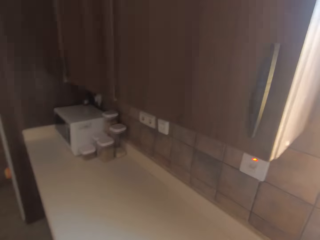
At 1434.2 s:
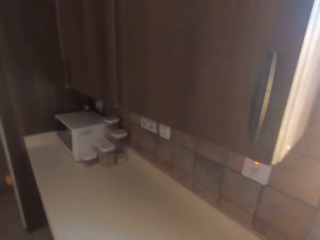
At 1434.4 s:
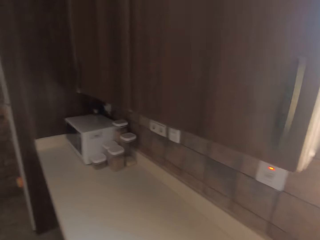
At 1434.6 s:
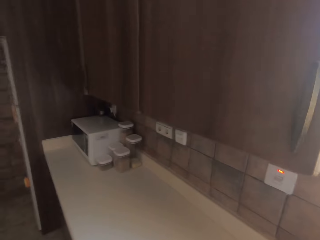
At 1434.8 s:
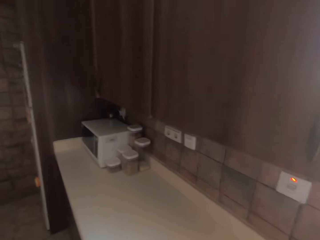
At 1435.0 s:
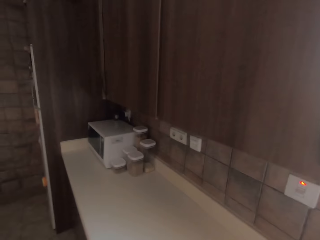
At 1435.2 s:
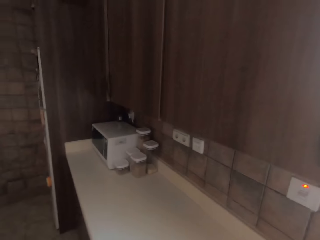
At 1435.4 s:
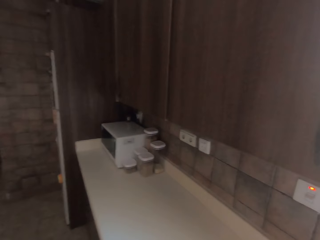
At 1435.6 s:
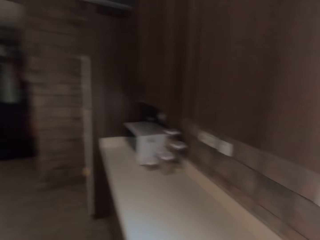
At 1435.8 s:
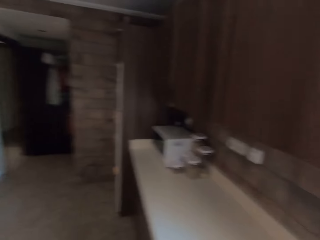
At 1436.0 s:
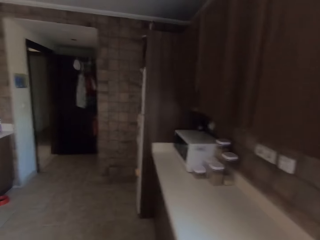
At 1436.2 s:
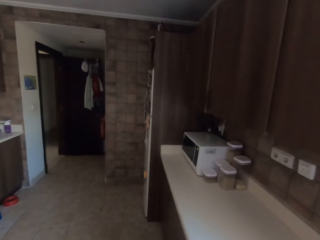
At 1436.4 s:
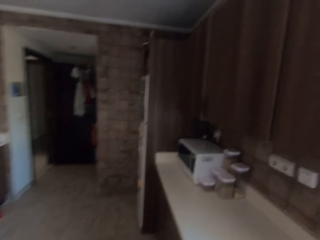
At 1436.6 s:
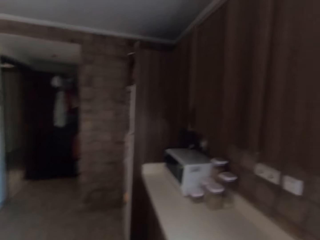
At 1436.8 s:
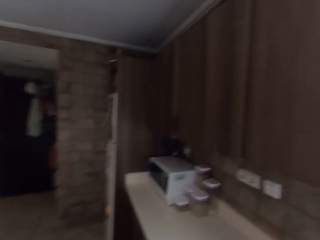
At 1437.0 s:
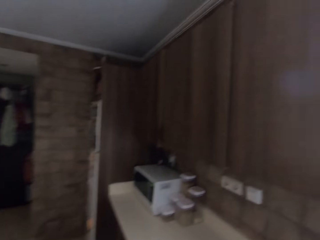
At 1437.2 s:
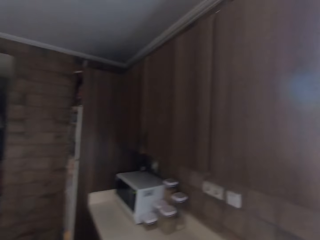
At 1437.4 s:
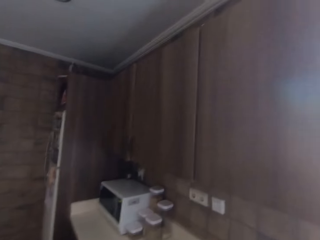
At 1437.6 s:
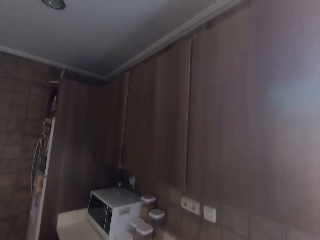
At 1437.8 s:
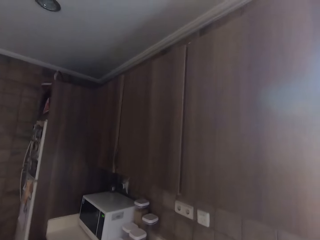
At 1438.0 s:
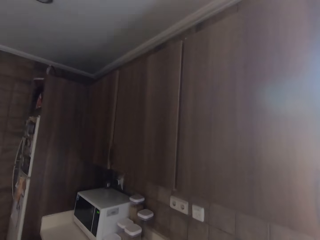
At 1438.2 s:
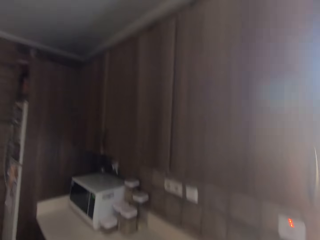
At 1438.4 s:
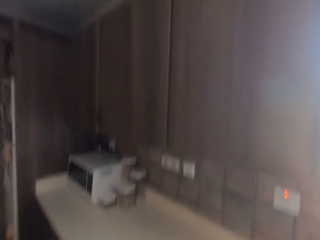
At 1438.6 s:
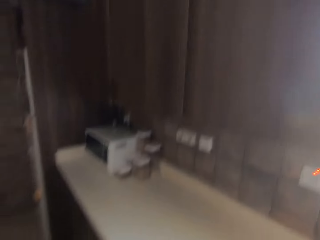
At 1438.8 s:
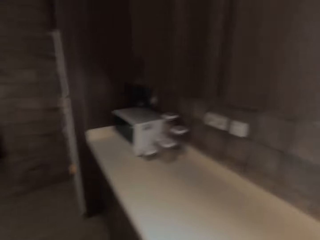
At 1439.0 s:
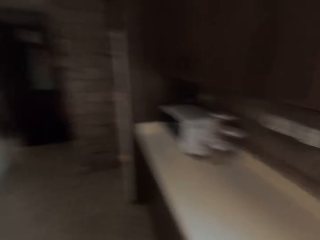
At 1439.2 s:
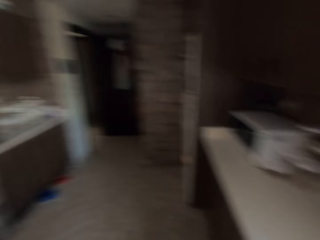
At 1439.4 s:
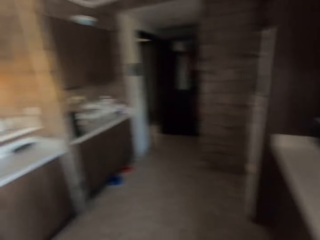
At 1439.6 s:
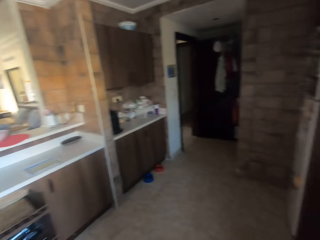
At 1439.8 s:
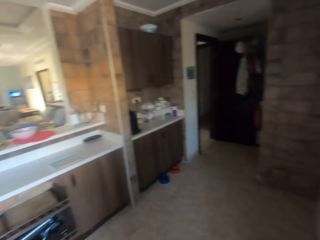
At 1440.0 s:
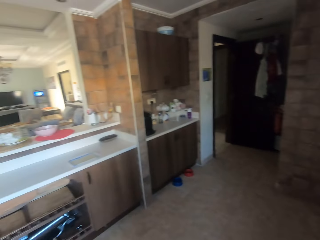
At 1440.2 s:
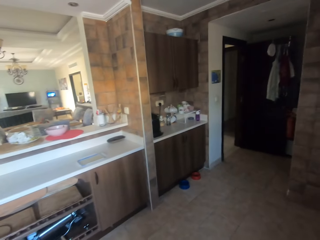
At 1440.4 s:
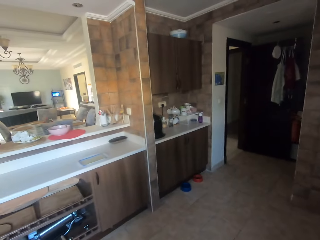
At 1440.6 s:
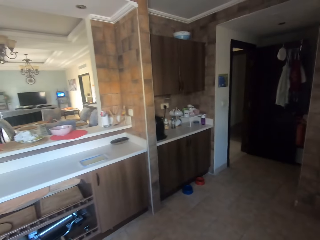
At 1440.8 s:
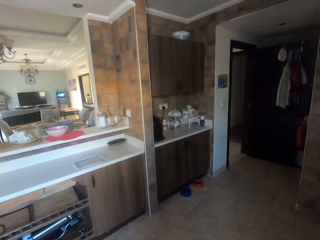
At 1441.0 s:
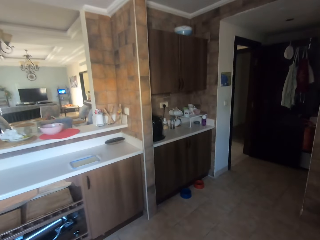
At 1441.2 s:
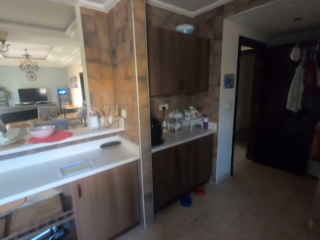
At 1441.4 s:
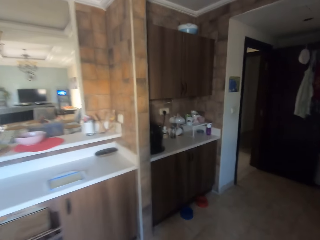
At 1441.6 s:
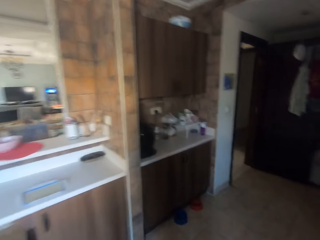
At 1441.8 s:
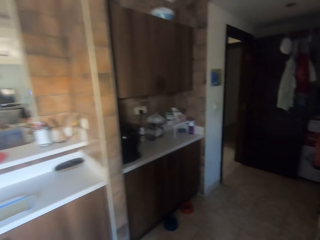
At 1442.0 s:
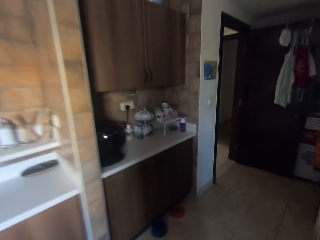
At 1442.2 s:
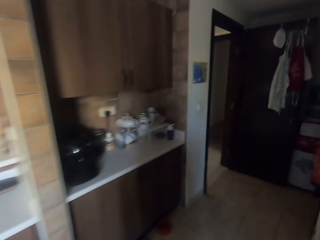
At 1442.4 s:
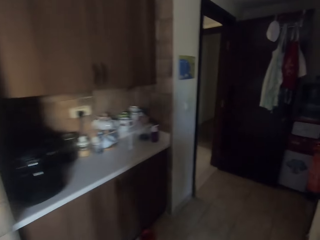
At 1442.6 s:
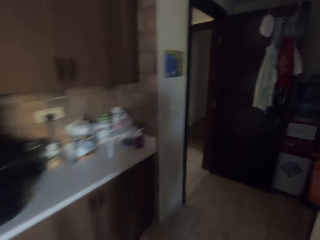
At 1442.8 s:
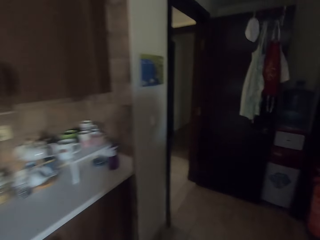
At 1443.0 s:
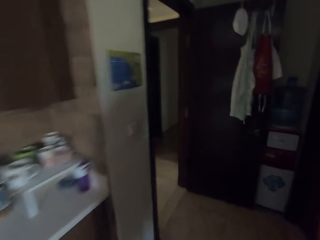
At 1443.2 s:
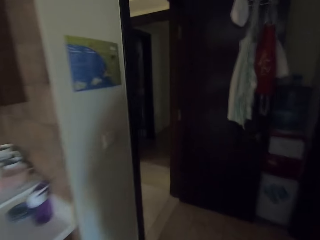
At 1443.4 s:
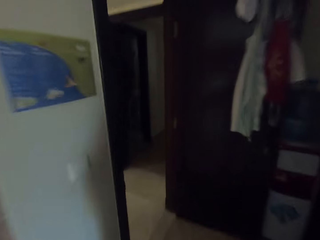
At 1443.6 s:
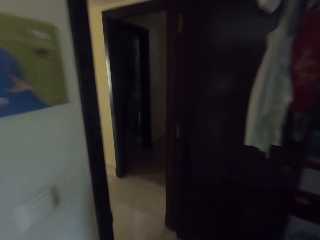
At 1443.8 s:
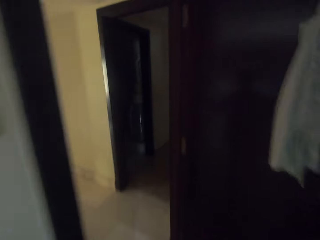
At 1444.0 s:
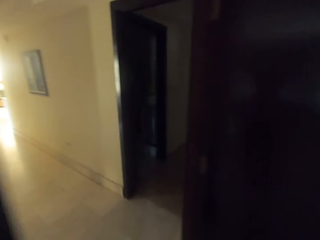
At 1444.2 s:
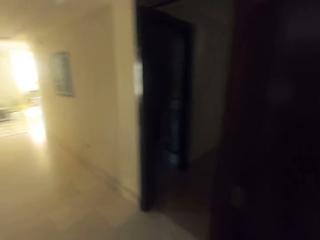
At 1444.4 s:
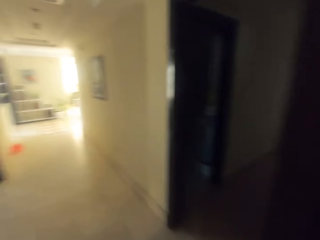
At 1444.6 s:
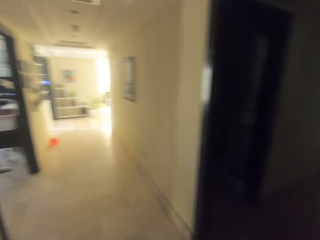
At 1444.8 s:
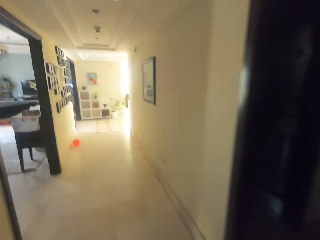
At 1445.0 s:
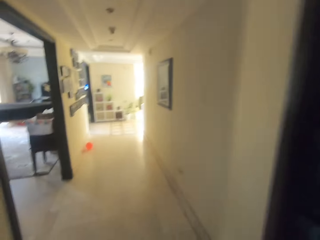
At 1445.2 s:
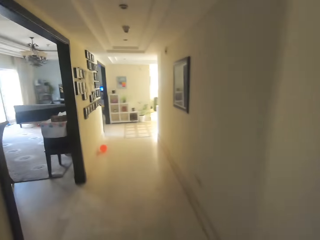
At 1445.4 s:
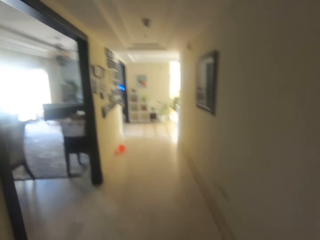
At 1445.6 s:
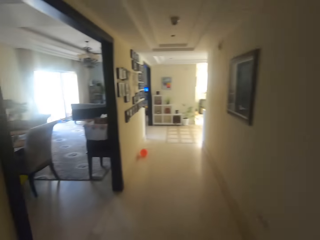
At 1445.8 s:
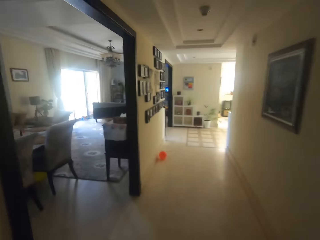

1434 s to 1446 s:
The camera wearer walks around the room. They look around the building. They walk around.

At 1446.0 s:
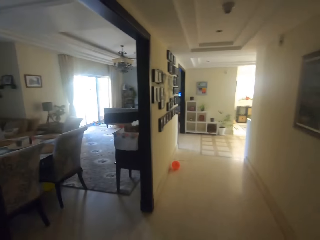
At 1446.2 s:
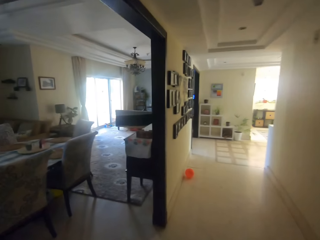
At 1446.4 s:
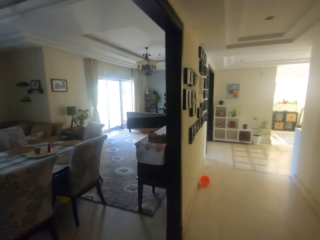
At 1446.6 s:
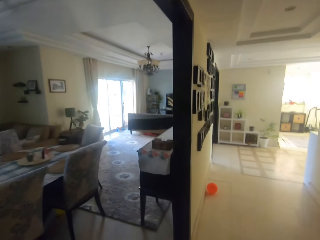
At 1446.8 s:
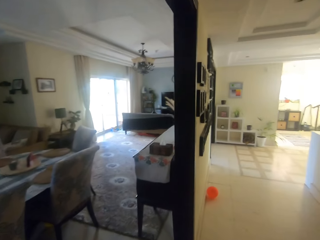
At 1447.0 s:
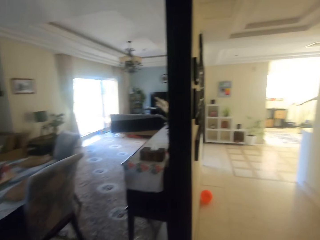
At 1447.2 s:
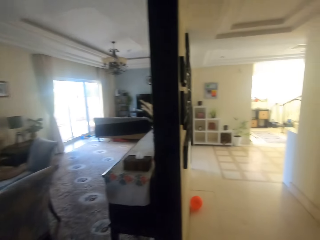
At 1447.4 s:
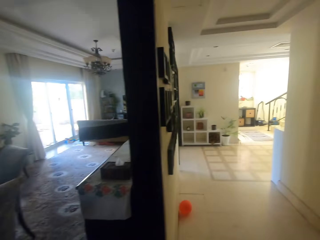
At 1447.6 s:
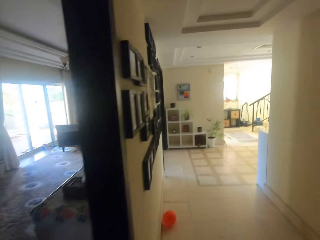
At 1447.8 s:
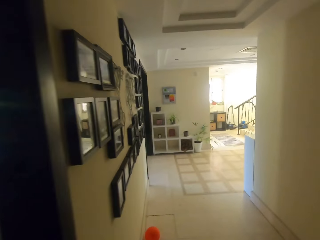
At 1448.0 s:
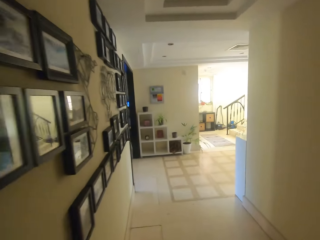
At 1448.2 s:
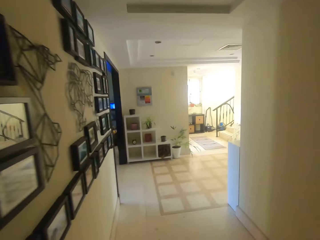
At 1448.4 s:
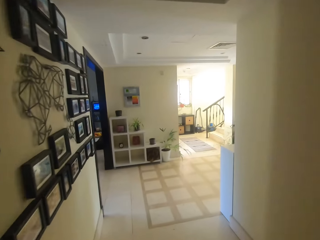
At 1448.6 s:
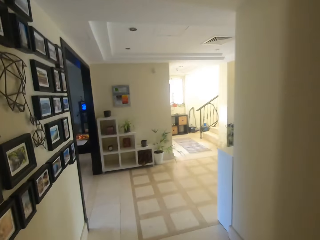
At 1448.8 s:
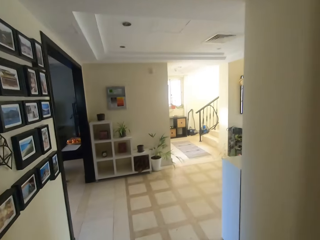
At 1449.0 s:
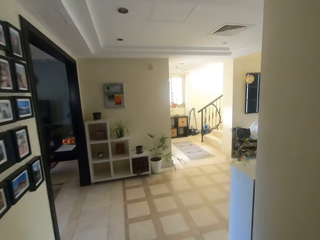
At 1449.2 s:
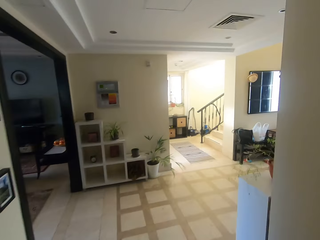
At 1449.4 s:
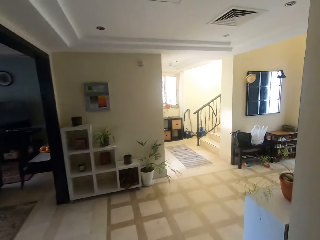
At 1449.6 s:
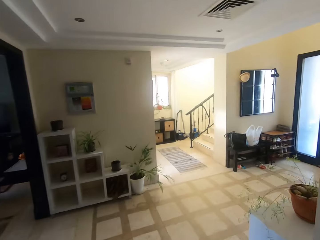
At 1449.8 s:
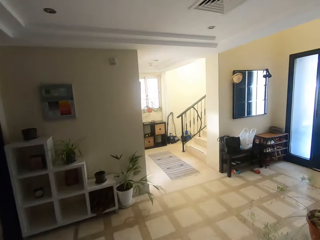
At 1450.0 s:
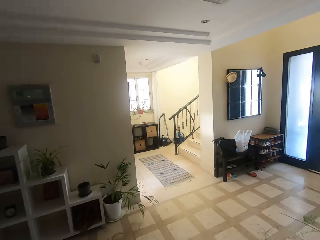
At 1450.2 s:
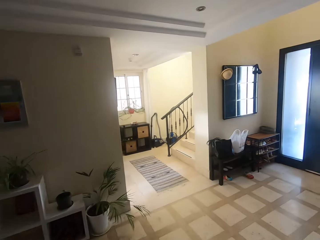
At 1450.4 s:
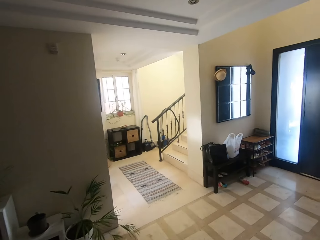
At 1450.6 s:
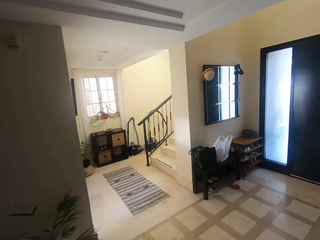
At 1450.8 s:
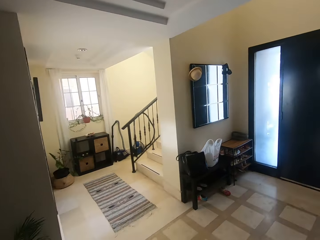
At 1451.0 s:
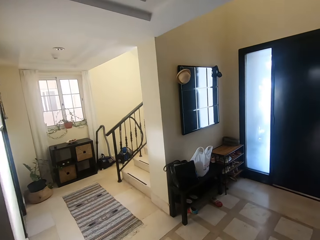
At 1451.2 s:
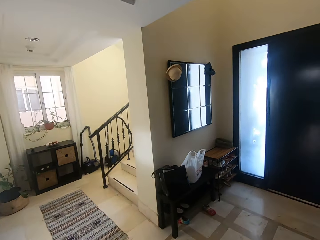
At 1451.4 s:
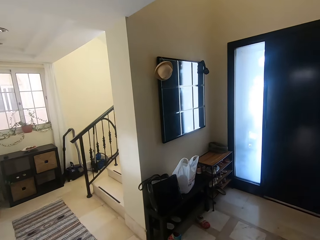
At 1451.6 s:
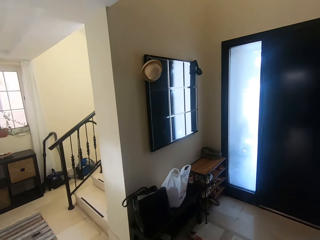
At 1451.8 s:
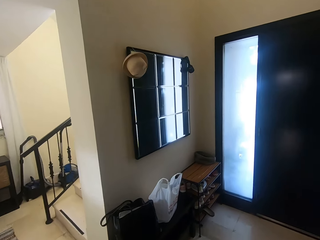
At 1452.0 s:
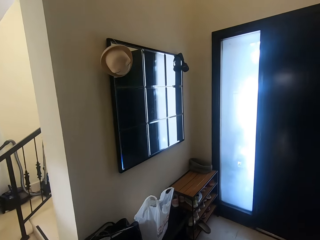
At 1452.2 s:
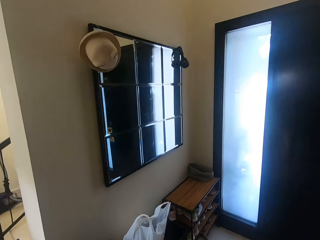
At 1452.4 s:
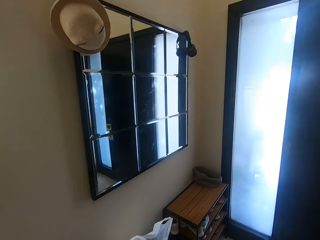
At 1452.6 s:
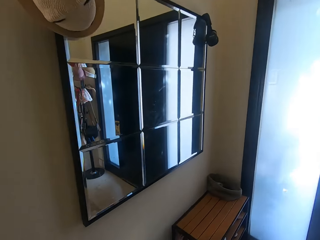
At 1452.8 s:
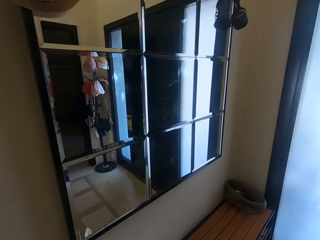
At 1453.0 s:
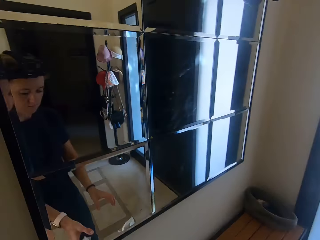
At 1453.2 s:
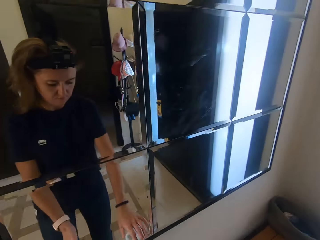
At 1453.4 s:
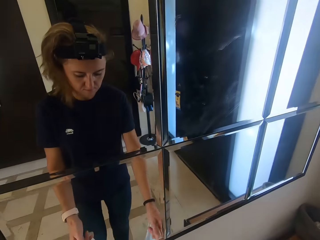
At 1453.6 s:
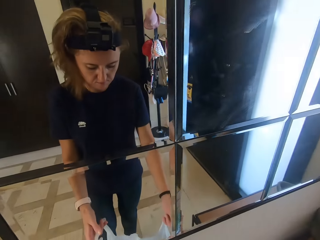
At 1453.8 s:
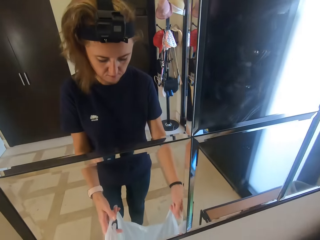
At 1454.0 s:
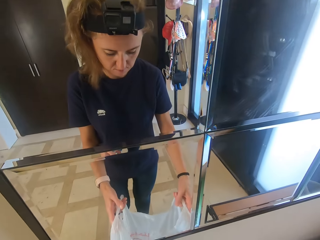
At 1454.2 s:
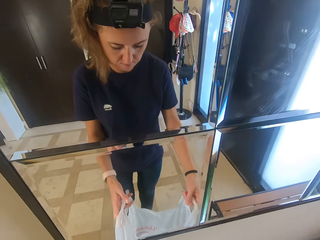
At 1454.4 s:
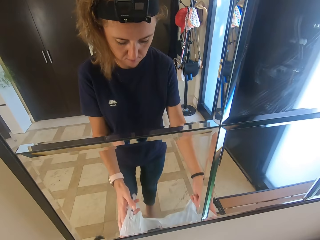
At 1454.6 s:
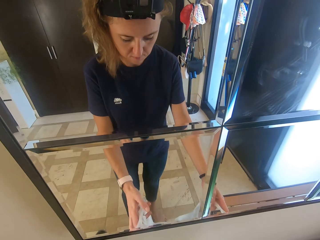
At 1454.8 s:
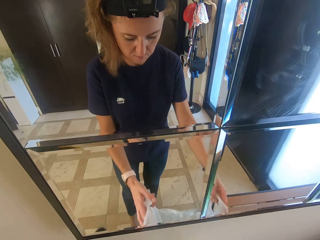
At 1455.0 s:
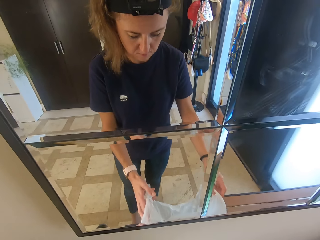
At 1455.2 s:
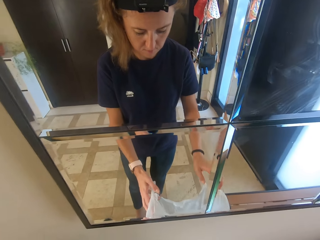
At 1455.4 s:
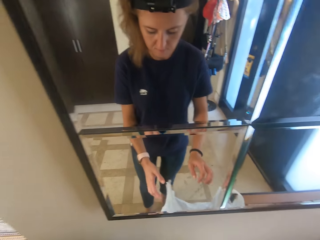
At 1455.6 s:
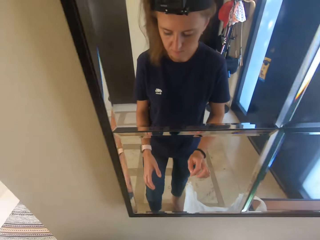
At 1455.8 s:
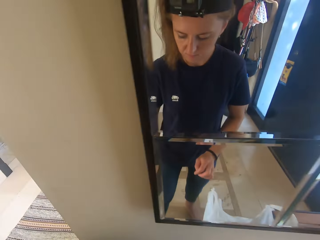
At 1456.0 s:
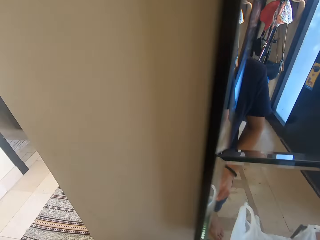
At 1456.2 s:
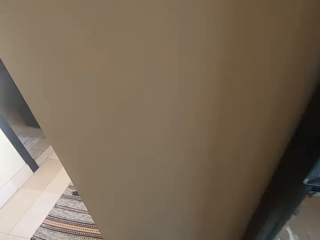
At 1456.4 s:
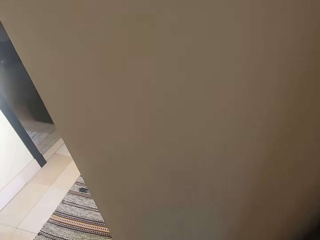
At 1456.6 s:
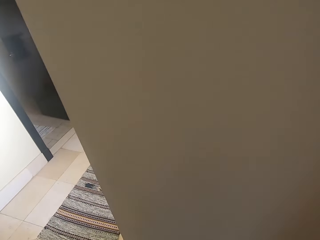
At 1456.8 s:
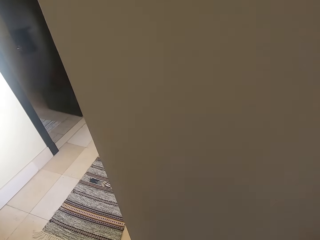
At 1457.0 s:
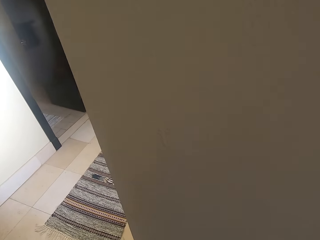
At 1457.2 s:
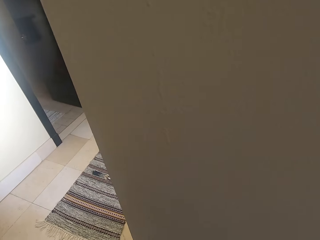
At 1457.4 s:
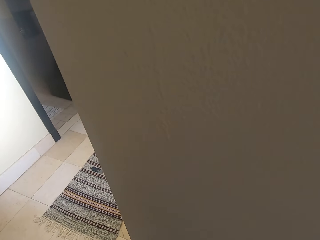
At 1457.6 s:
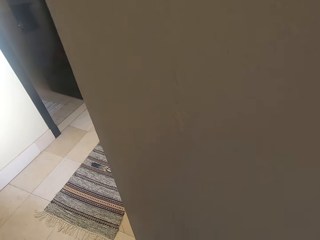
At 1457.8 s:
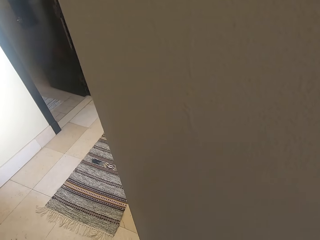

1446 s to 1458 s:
The camera wearer touches something in a nylon paper. They look inside a polythene bag. A child talks to the camera wearer.
